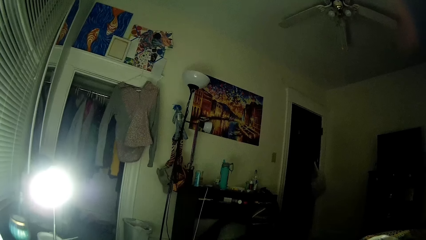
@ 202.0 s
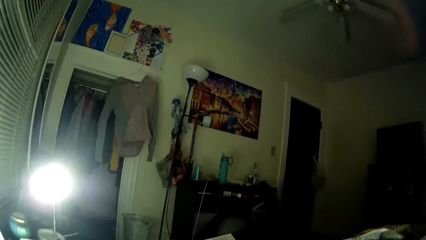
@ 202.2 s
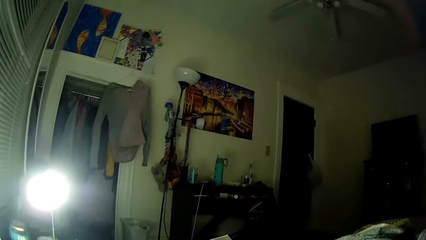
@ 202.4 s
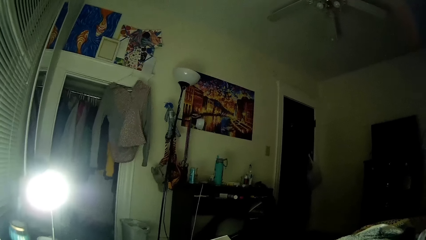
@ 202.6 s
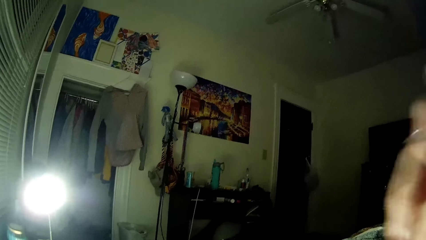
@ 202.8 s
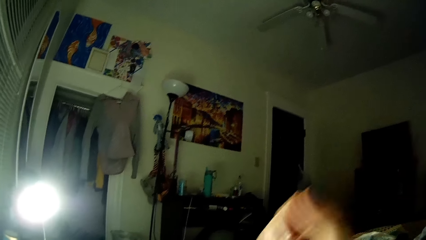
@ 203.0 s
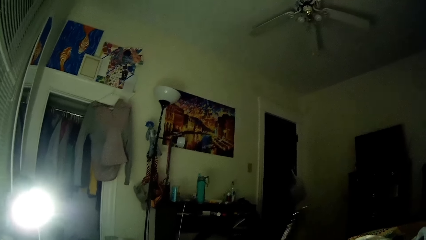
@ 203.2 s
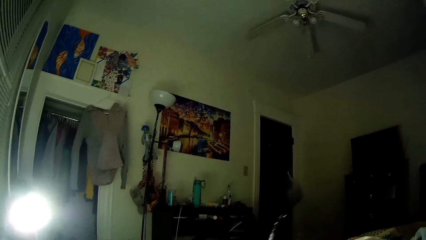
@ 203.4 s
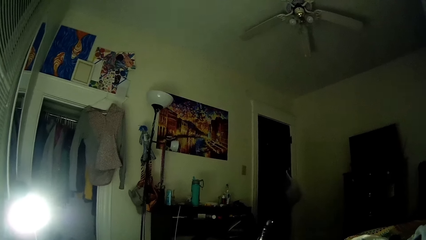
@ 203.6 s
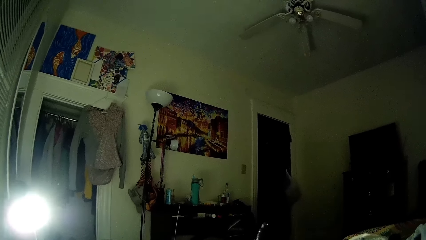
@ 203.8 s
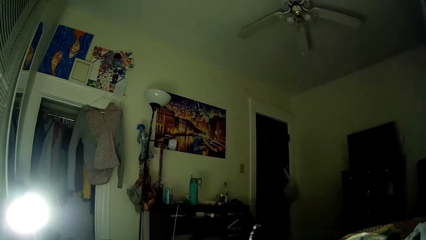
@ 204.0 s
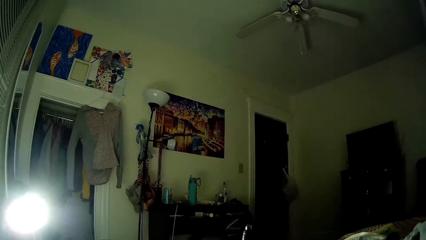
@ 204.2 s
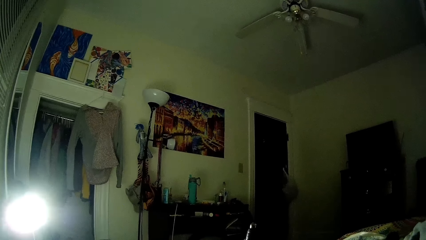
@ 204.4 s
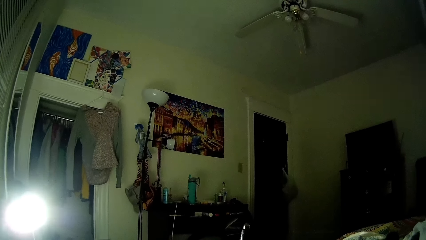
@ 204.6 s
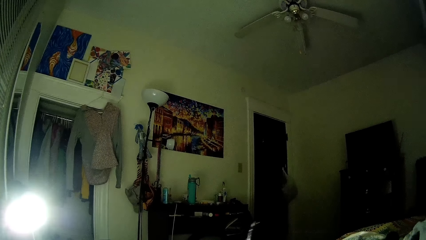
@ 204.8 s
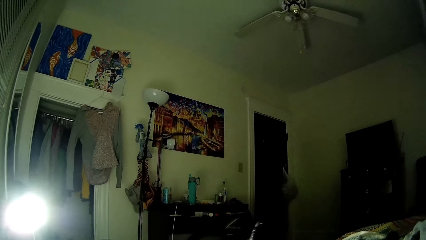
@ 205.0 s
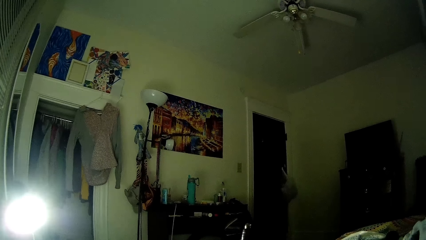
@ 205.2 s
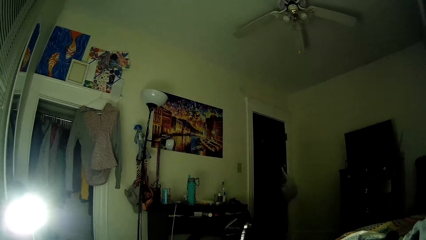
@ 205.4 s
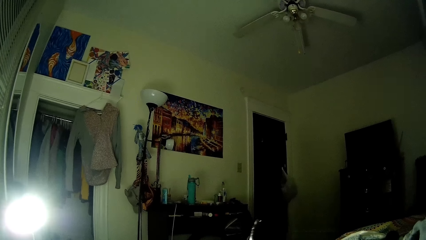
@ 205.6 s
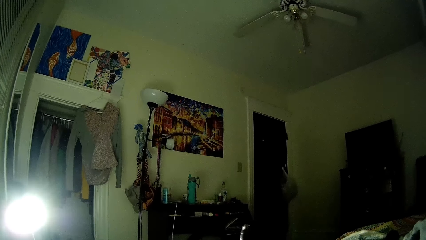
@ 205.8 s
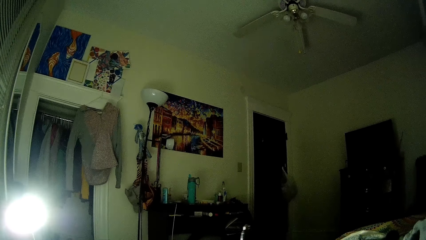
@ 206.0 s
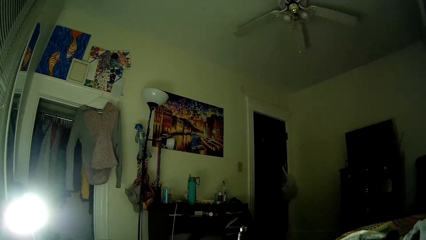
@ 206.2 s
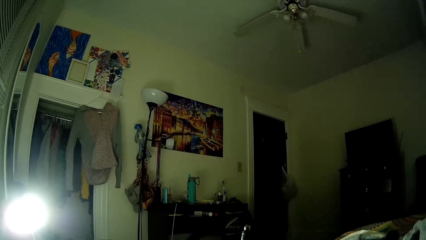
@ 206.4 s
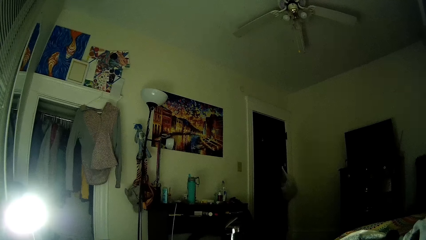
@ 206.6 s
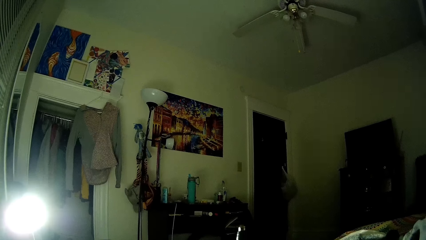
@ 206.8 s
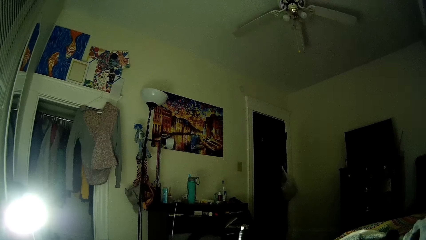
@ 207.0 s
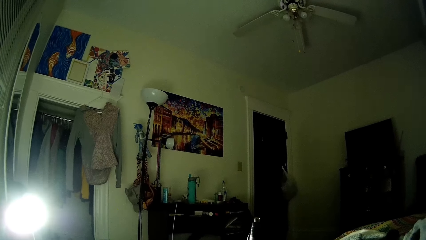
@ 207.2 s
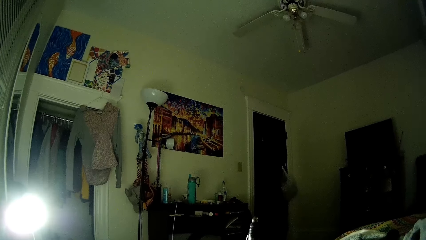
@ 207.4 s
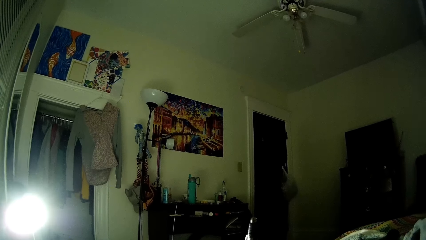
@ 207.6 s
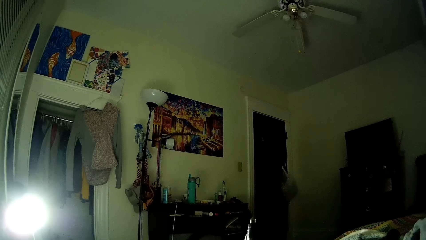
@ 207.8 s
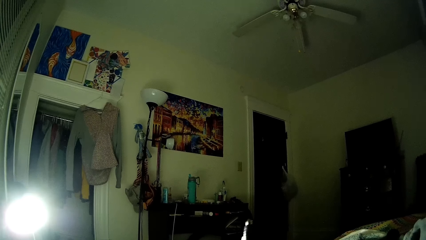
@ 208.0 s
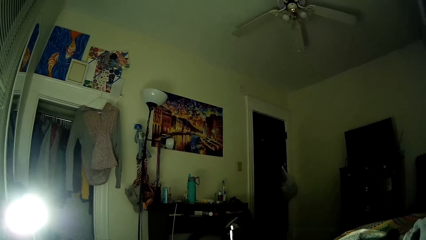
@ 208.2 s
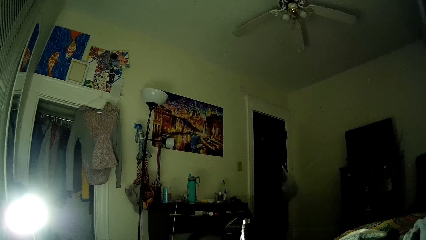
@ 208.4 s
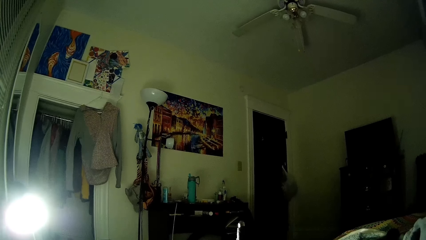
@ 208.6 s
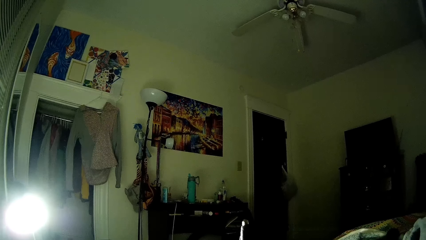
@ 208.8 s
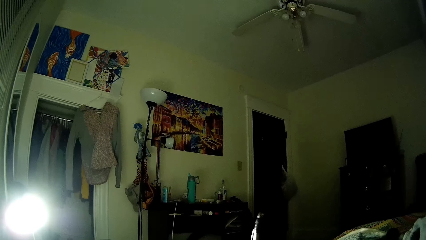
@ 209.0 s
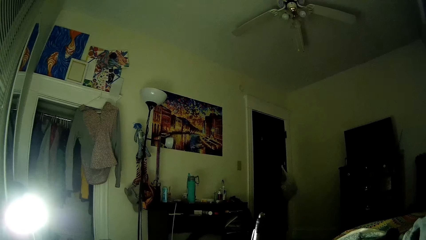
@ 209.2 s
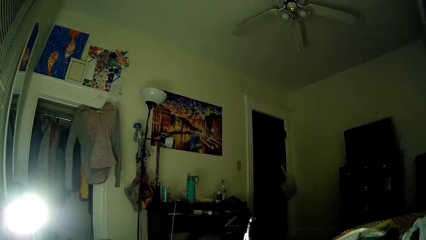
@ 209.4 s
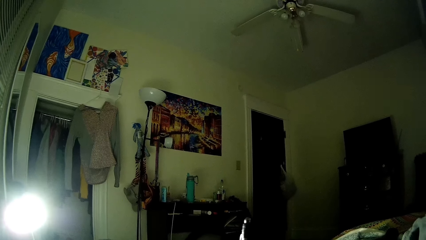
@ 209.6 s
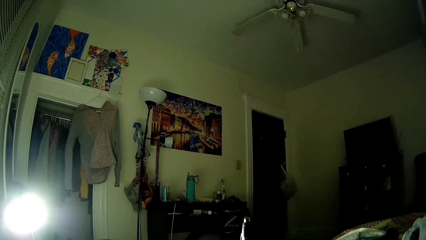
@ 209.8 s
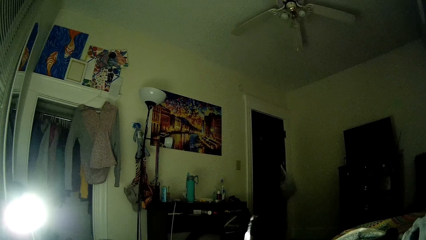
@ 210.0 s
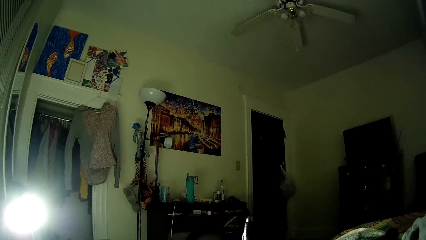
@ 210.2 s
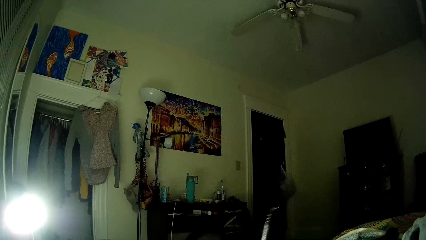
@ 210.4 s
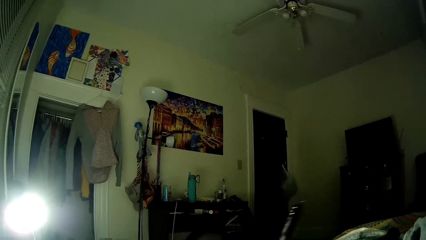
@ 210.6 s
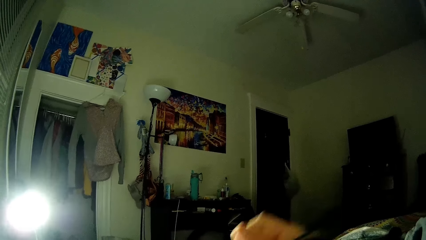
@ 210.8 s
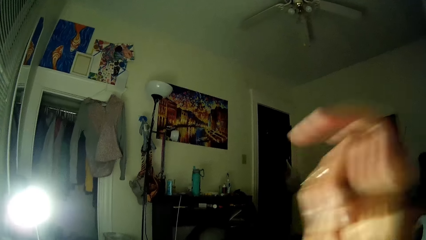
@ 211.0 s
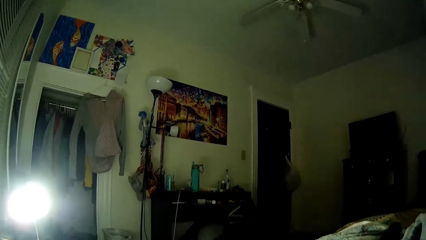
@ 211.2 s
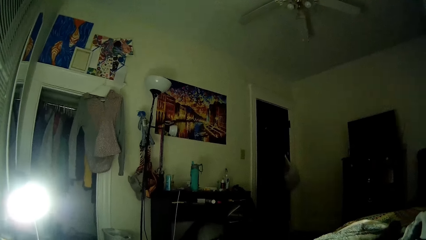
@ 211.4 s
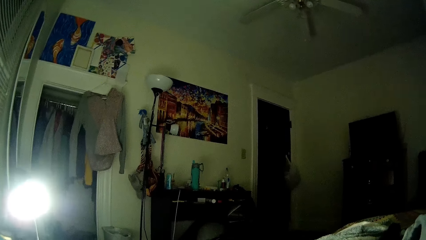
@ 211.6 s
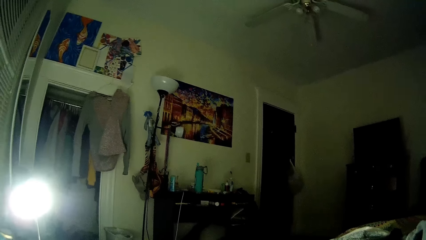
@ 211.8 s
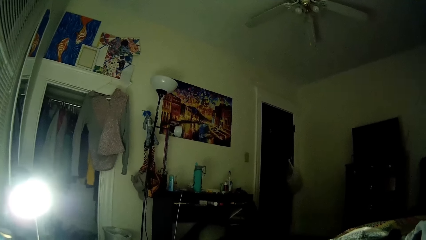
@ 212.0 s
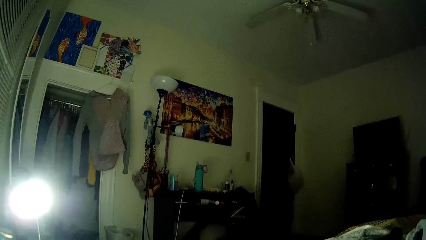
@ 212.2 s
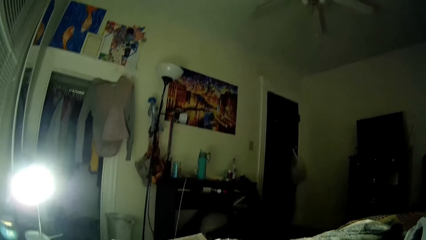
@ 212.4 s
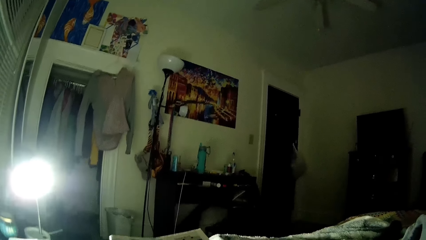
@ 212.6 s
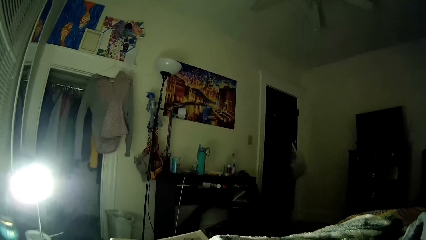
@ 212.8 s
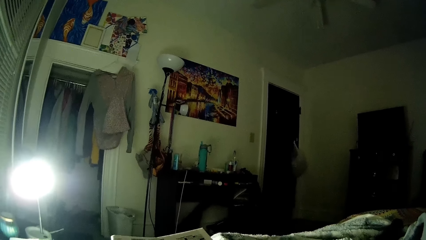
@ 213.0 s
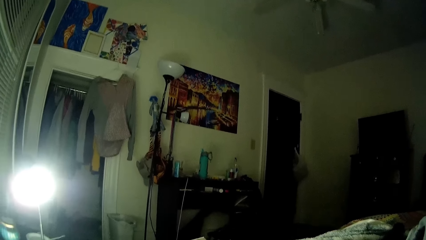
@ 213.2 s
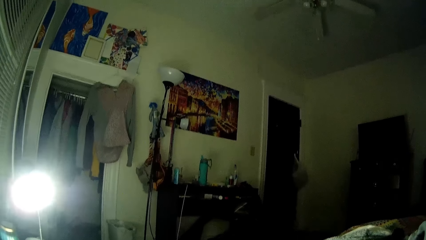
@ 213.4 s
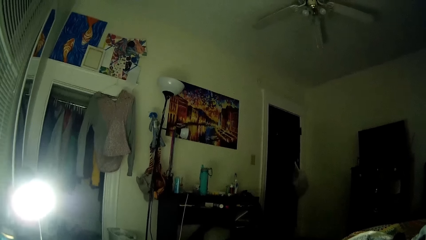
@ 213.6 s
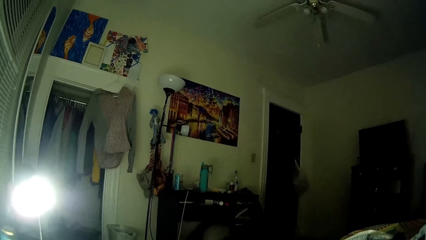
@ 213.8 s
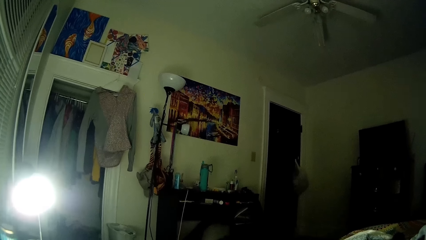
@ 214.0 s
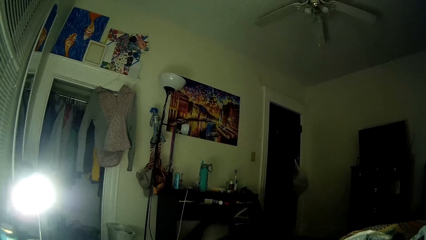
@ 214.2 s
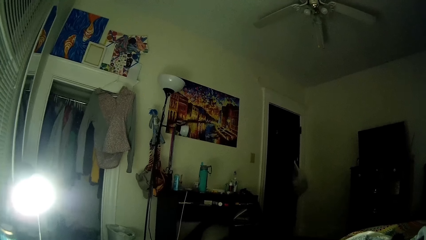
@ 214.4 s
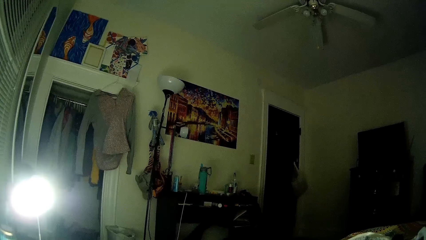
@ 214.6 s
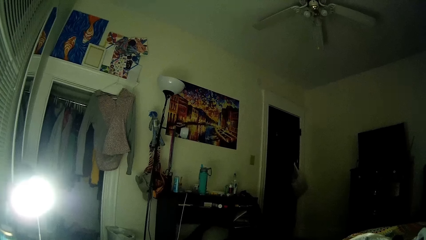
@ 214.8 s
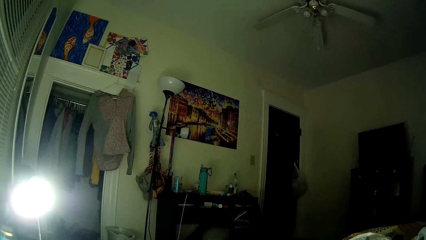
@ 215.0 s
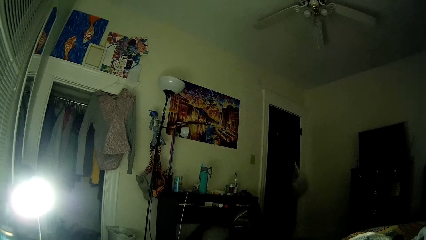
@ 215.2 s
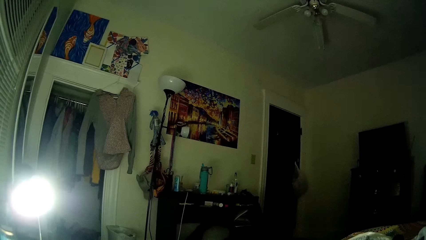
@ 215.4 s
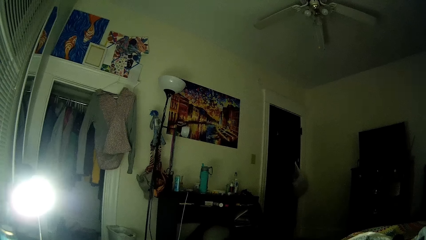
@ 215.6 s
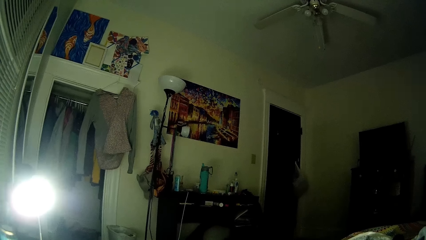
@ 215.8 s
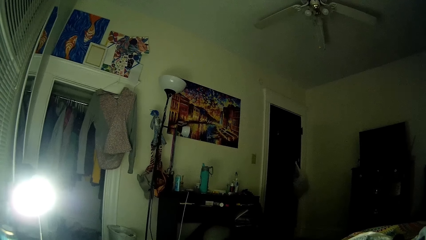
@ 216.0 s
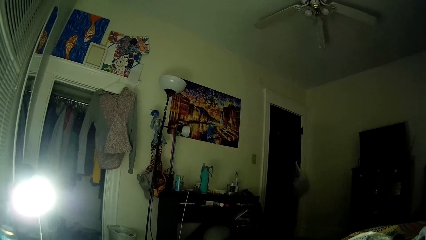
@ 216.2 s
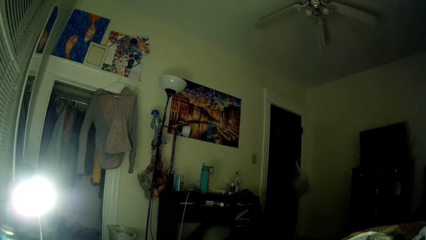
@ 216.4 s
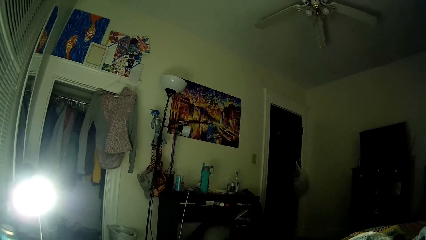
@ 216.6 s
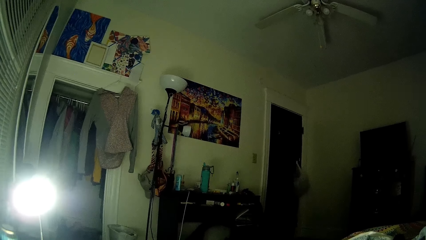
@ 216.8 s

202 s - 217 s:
The camera wearer writes on the book with the pen. She touches her head with her right hand. She reads the books.
